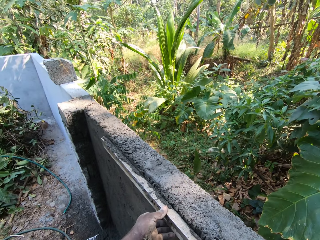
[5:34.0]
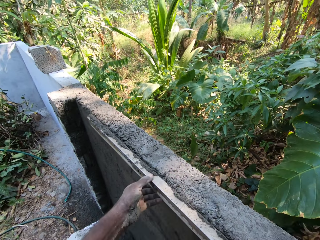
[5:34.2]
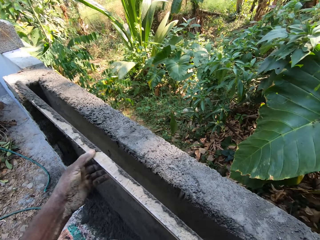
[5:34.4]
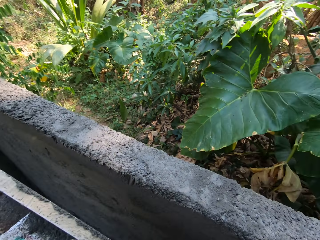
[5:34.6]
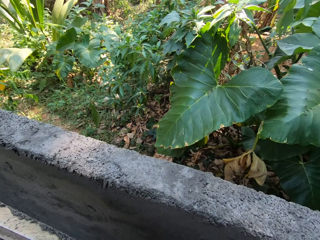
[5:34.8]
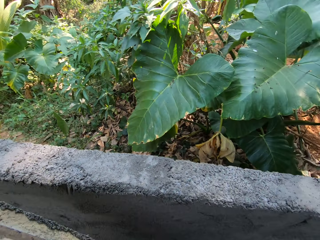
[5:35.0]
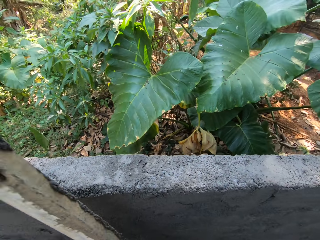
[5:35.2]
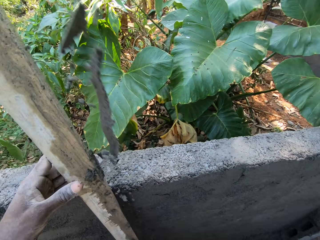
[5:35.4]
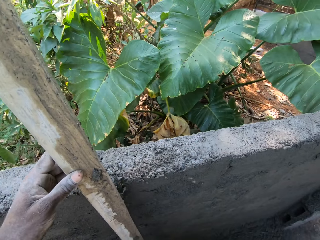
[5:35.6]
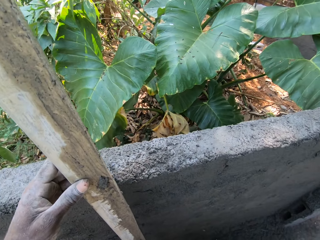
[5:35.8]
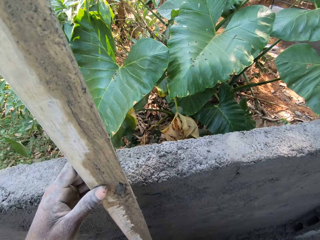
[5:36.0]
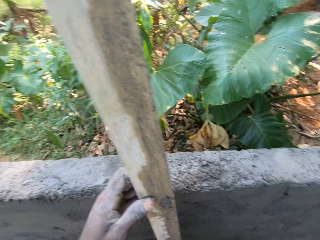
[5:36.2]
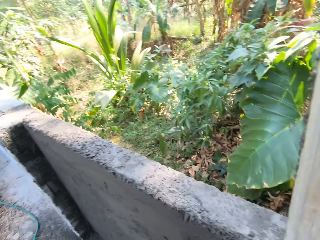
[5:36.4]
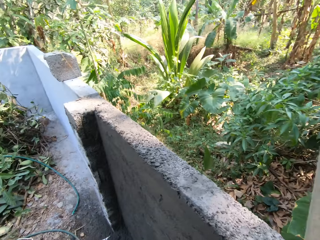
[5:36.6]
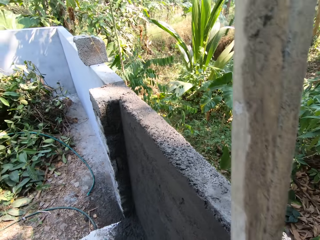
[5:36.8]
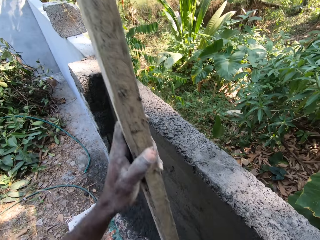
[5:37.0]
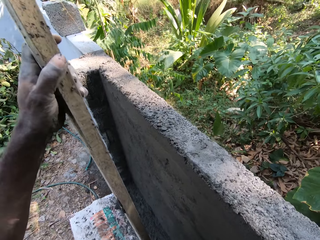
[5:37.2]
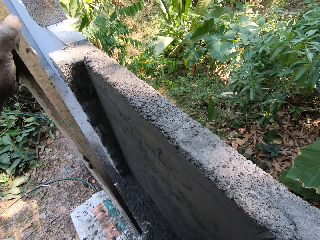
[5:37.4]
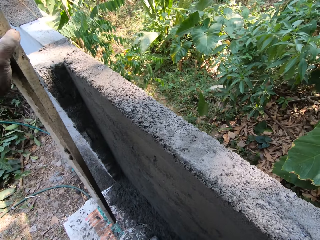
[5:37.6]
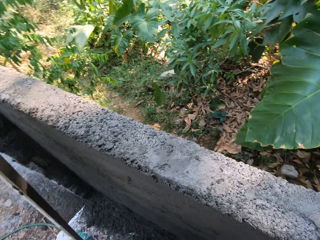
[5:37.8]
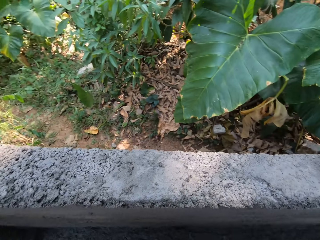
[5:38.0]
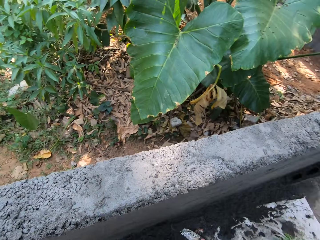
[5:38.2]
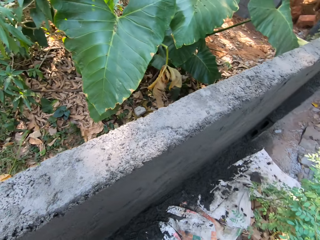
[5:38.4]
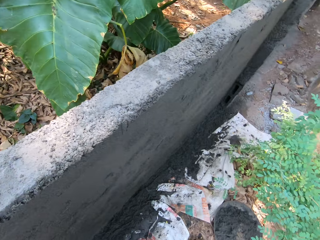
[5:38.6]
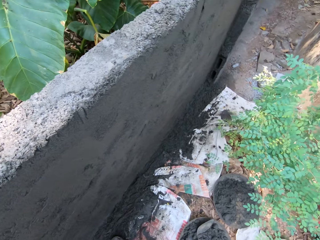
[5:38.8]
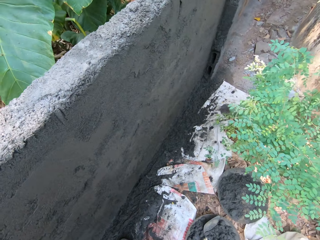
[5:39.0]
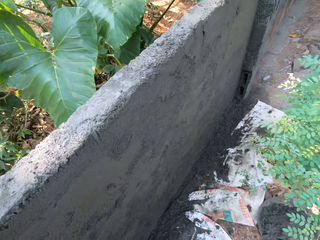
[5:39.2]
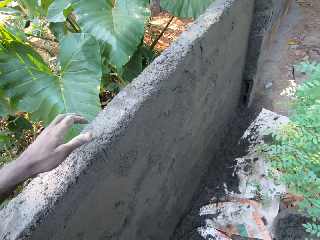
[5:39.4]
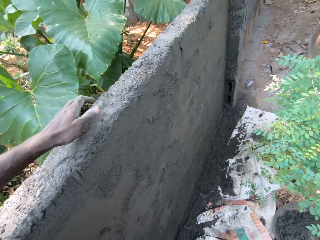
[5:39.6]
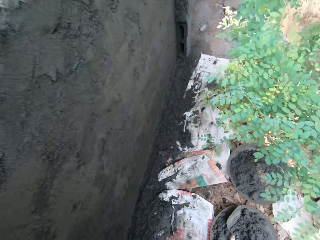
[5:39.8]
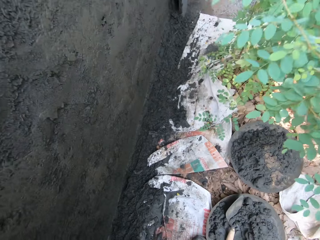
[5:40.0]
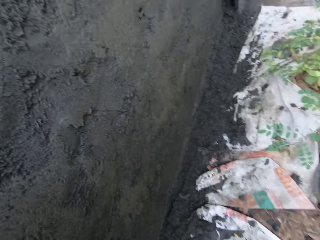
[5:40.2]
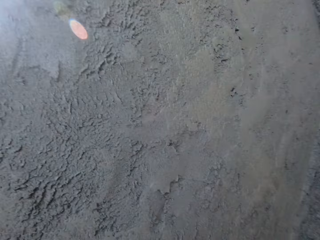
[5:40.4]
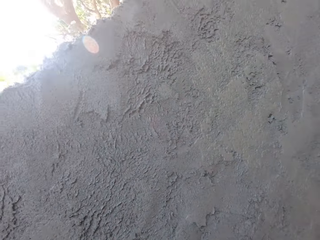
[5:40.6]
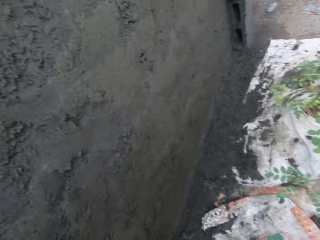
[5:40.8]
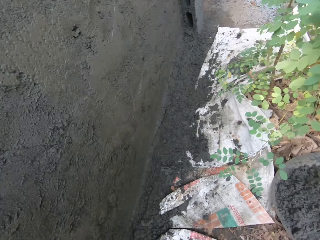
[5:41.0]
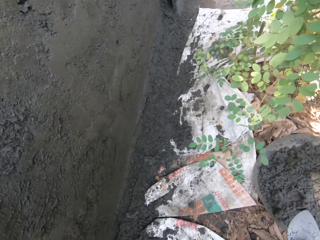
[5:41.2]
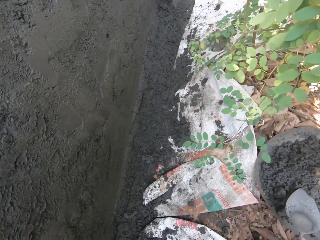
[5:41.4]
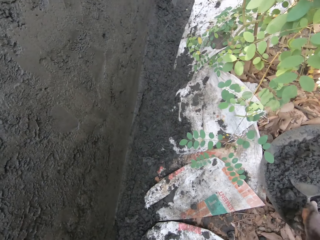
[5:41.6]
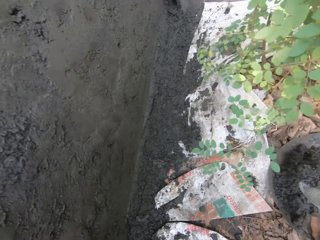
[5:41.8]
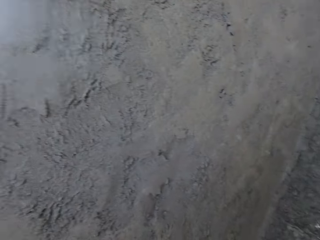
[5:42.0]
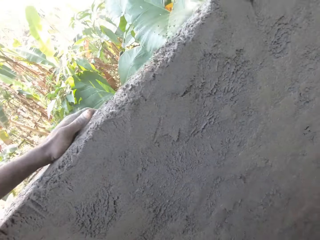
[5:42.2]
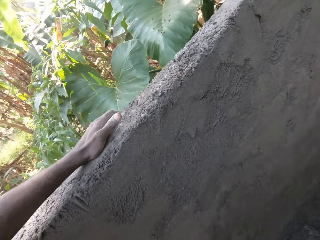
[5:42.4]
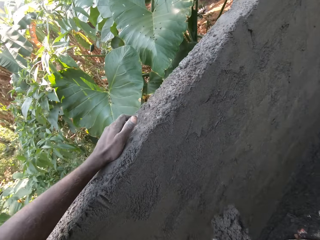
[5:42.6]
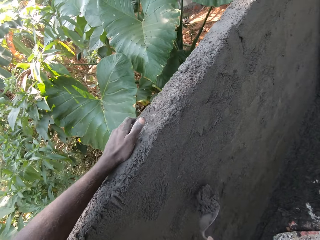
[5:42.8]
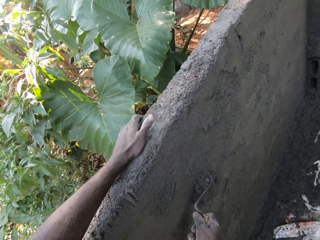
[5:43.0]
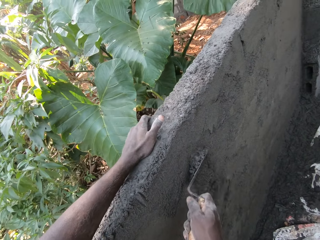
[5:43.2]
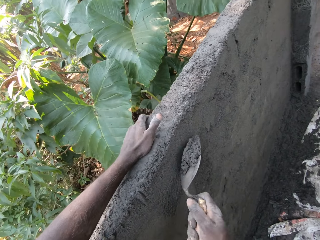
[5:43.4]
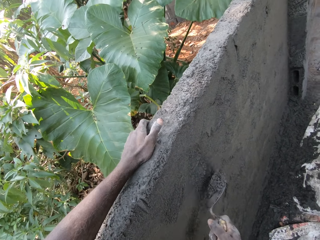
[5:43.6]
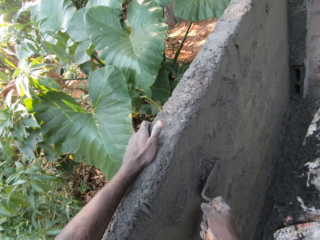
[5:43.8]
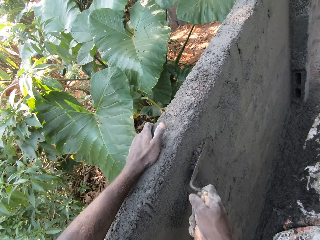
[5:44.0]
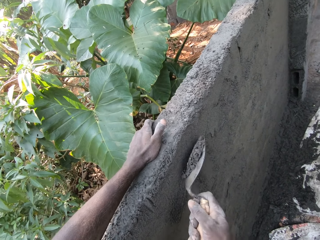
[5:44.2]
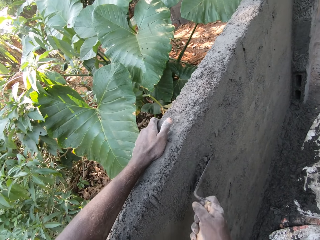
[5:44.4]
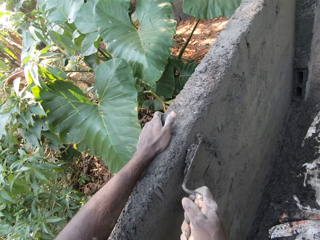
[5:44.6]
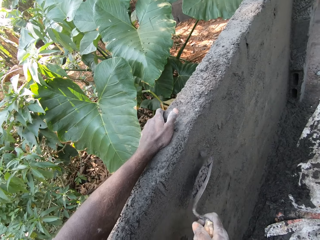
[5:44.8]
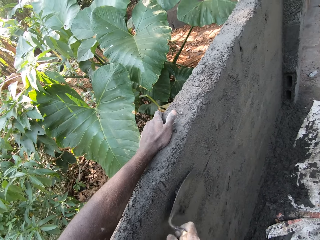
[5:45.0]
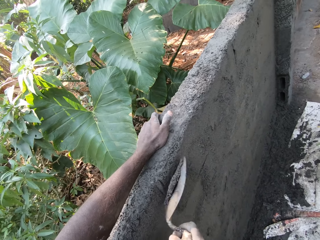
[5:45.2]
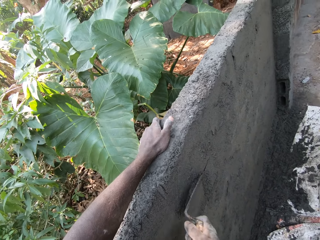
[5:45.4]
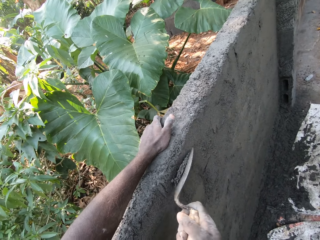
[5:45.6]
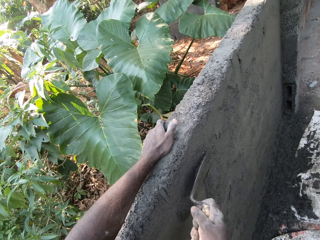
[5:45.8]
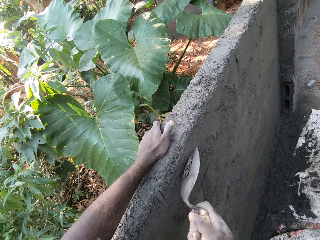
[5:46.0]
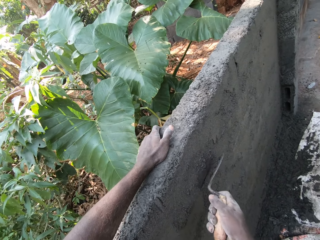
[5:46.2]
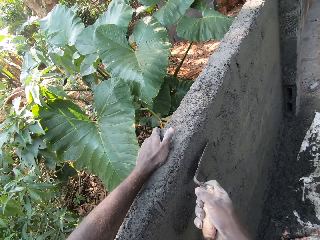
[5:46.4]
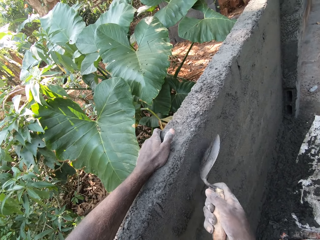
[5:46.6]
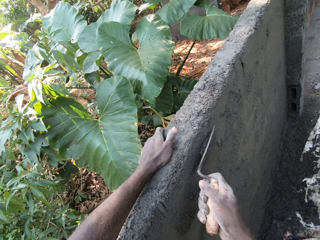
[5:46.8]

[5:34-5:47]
The camera wearer hits the log of wood against the wall with his left hand. He leans the timber on the wall with his left hand. He touches the wall with his left hand. He picks up a wooden trowel with his right hand. He packs cement from a pan with the trowel in his right hand. He spreads the cement on the wall with the trowel in his right hand.

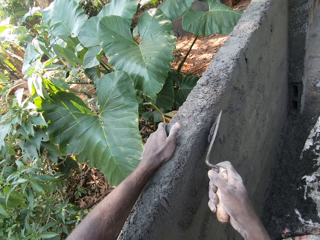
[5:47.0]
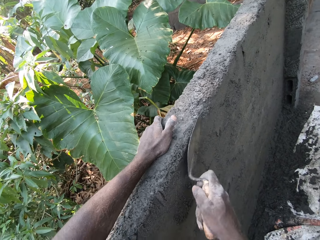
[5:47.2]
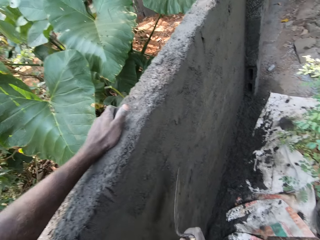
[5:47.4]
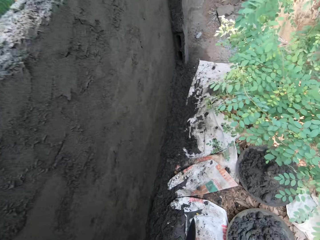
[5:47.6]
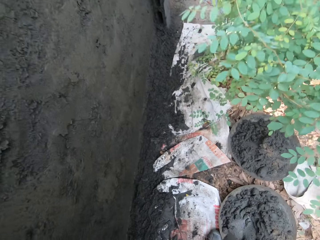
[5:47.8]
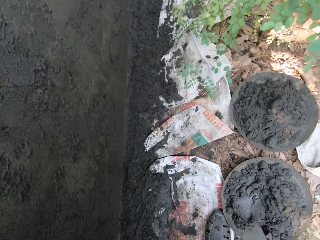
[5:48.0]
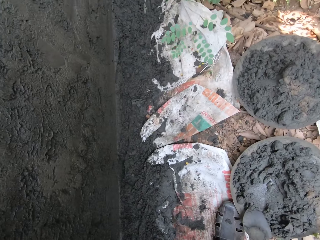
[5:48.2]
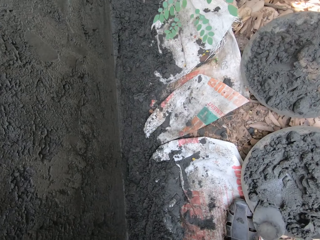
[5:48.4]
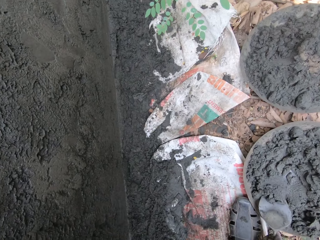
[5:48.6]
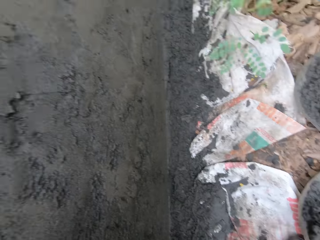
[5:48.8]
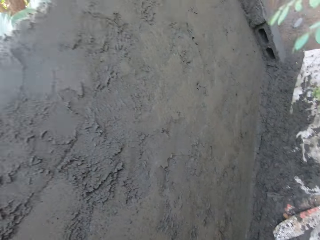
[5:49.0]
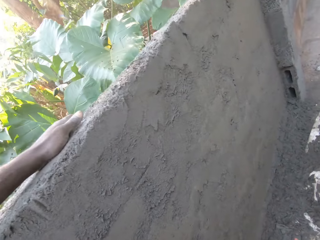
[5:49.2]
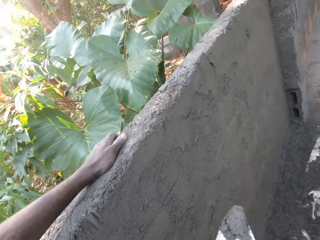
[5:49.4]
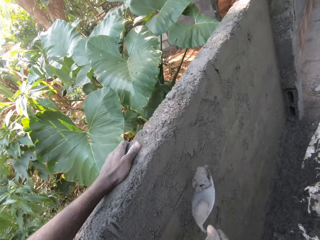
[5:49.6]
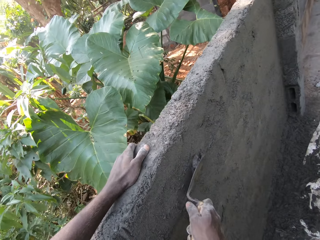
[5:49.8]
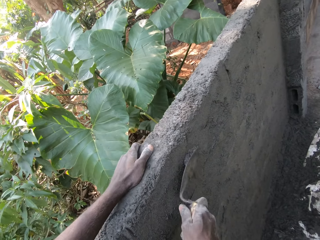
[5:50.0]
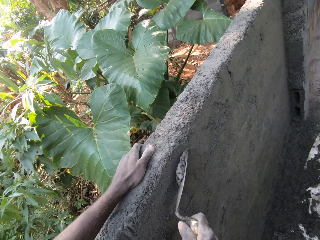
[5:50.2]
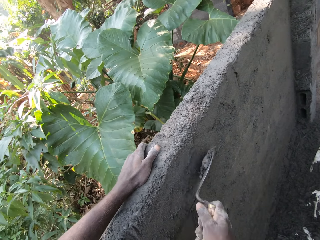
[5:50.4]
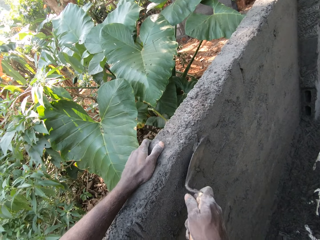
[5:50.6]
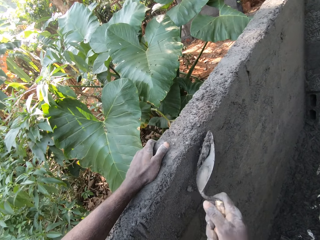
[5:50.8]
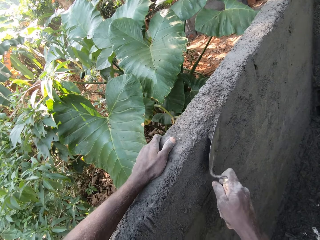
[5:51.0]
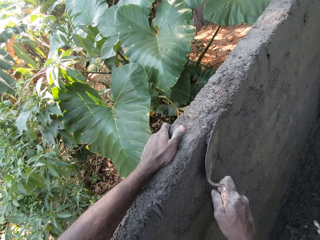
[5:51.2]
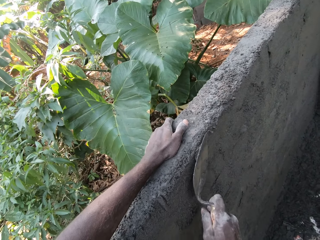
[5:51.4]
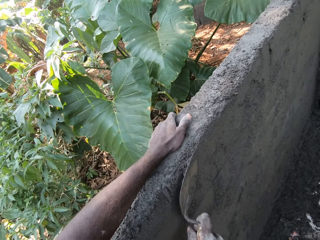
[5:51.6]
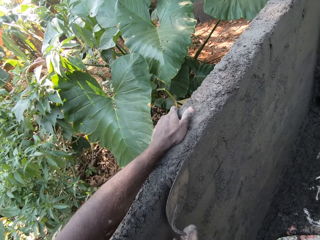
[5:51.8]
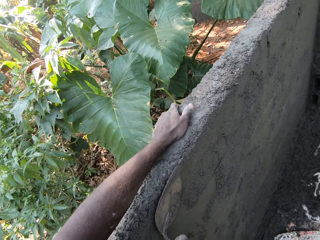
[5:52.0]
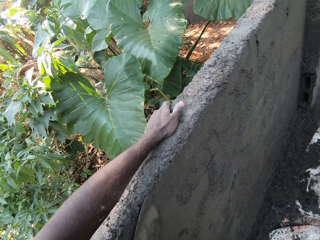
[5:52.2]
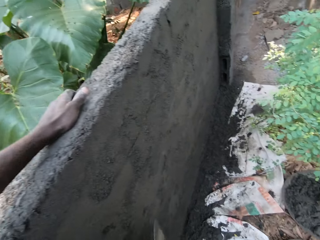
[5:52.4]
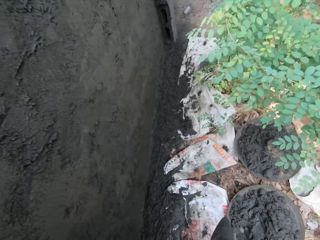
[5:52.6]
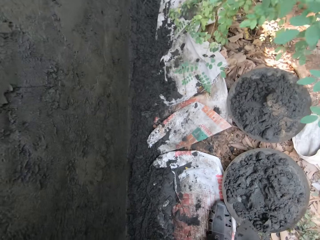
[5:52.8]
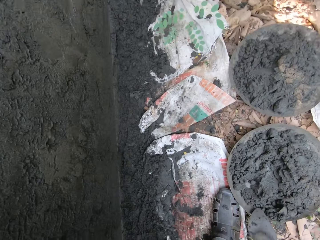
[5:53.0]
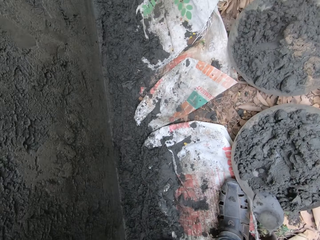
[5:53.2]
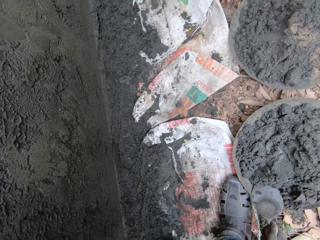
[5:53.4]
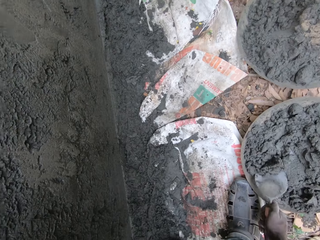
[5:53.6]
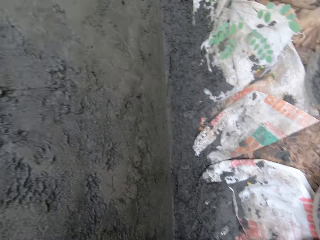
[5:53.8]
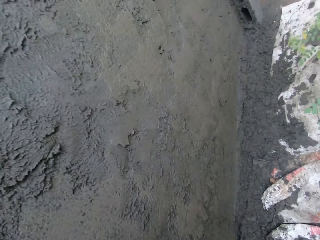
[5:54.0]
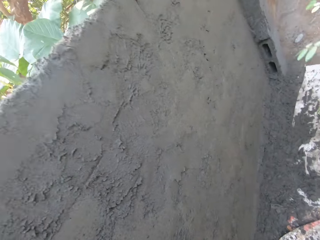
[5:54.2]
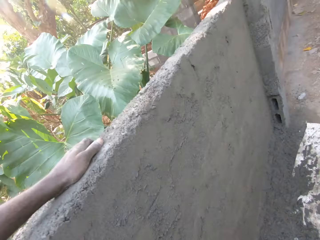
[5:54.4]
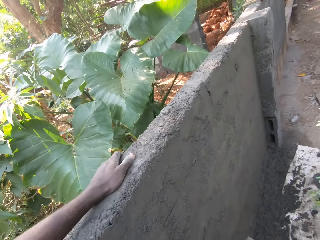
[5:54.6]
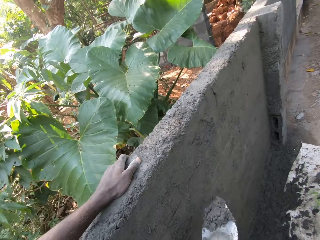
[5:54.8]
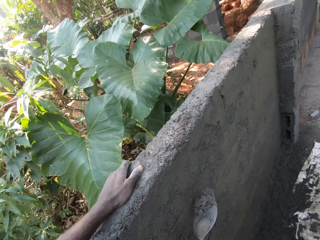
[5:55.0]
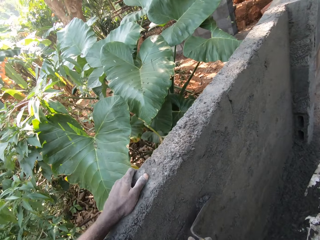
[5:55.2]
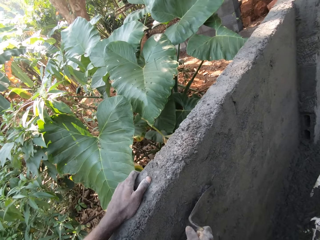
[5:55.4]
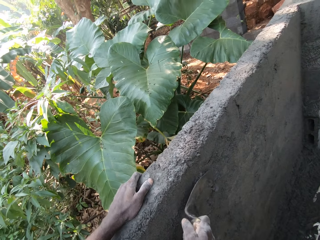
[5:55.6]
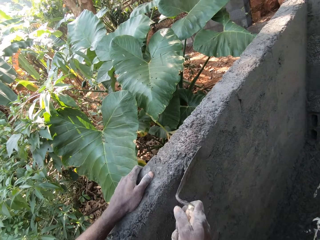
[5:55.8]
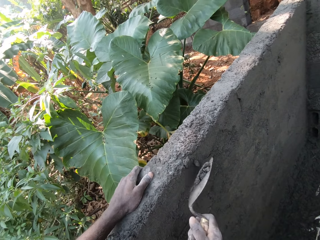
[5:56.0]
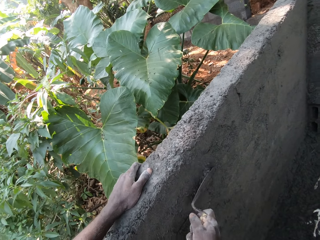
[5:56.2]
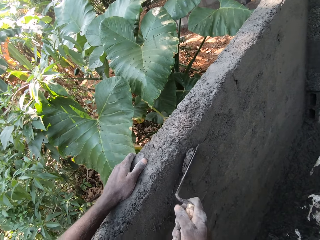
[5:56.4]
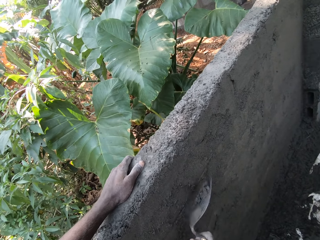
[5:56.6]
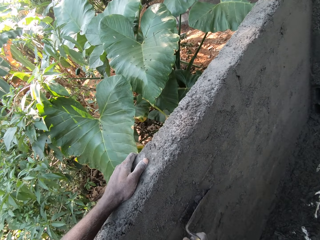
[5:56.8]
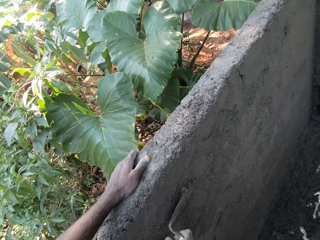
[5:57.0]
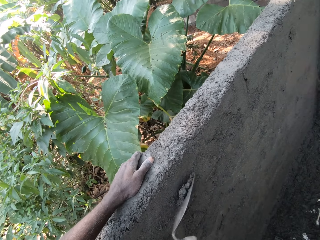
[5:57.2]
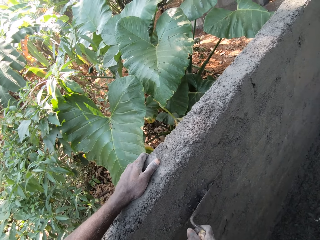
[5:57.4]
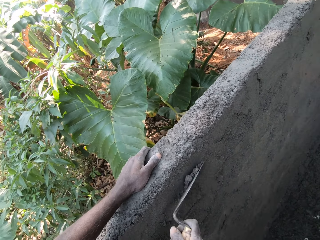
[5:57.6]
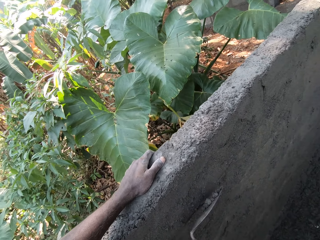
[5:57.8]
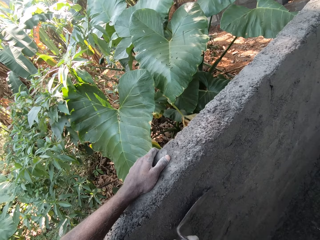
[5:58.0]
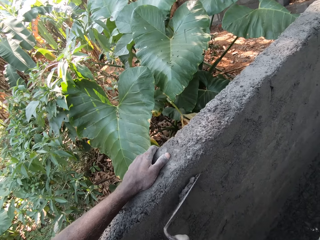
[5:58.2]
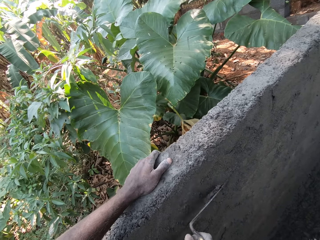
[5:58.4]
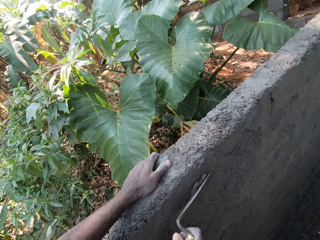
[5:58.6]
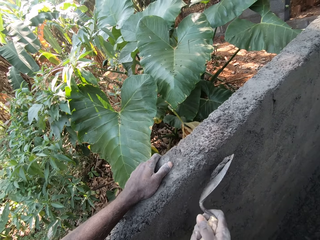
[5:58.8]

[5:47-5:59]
The camera wearer packs cement from a pan with the trowel in his right hand. He spreads the cement on the wall with the trowel in his right hand. He packs cement from the pan with the trowel in his right hand. He spreads the cement on the wall with the trowel in his right hand.
